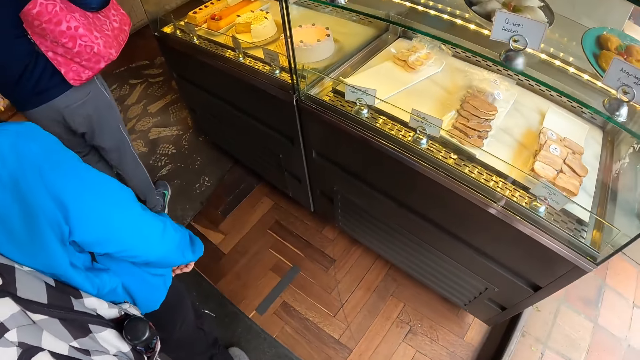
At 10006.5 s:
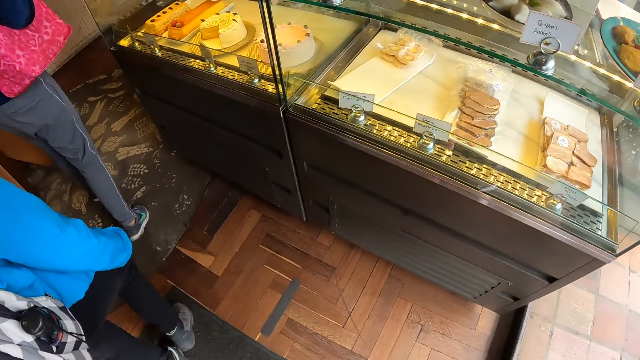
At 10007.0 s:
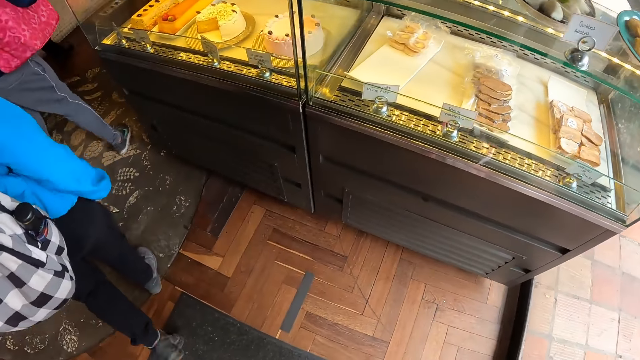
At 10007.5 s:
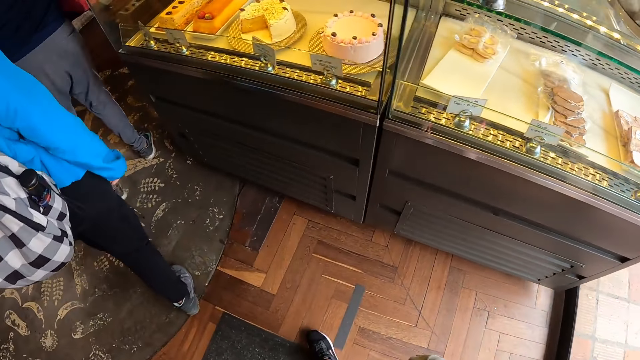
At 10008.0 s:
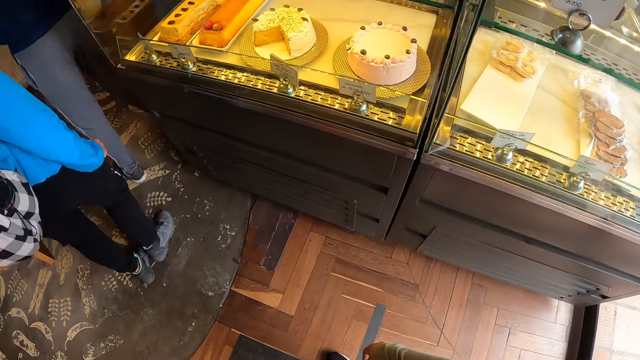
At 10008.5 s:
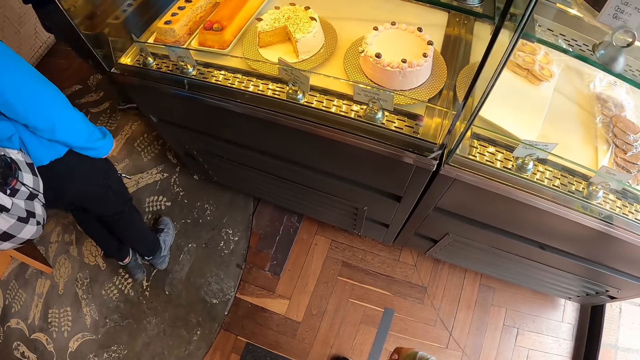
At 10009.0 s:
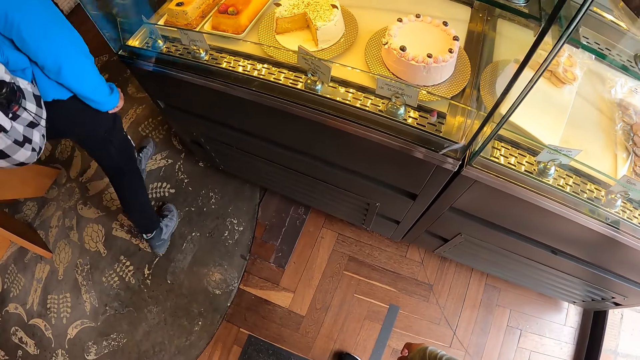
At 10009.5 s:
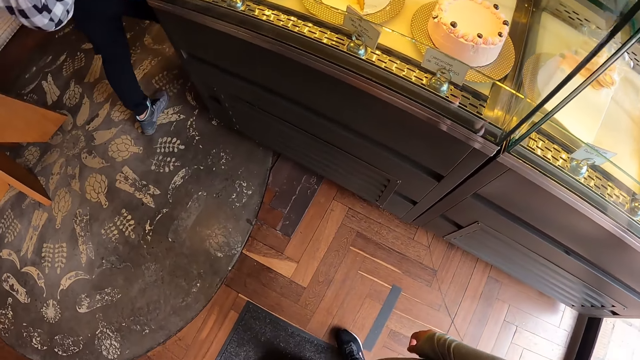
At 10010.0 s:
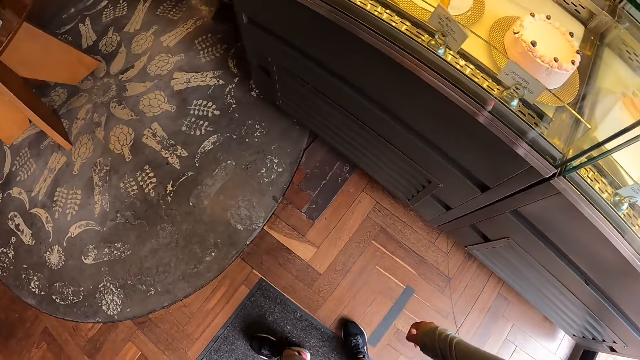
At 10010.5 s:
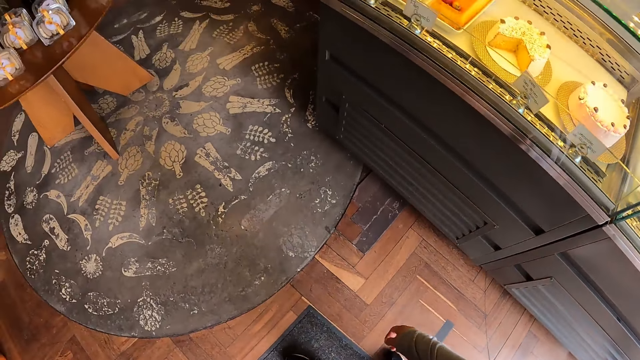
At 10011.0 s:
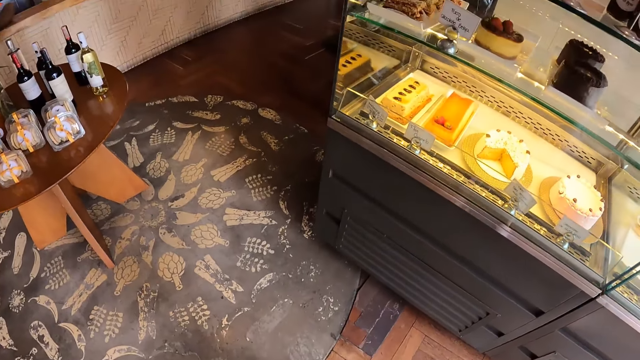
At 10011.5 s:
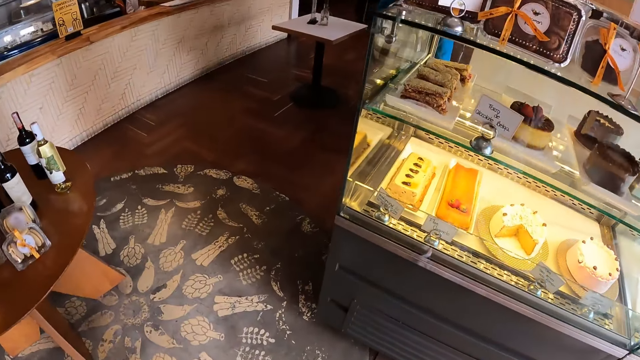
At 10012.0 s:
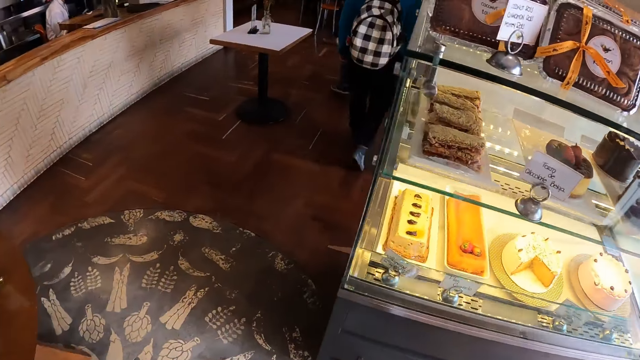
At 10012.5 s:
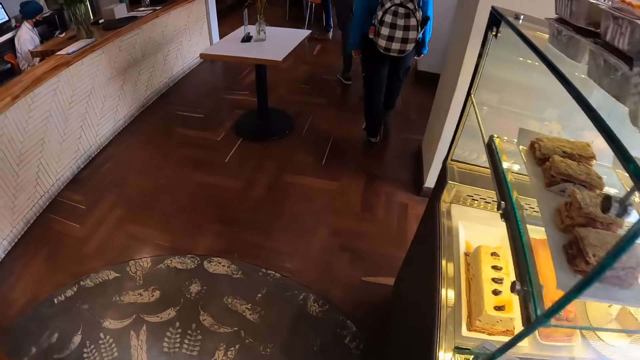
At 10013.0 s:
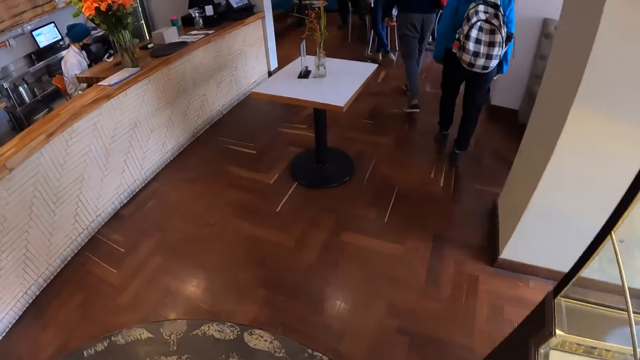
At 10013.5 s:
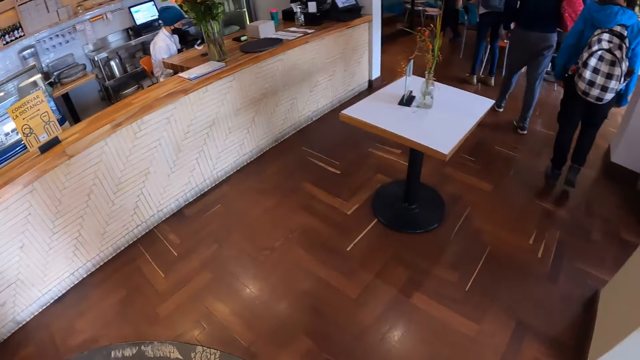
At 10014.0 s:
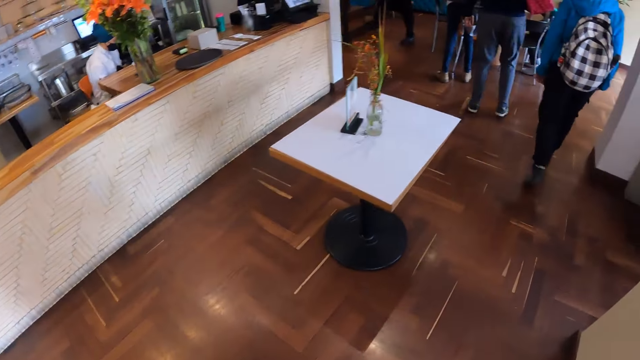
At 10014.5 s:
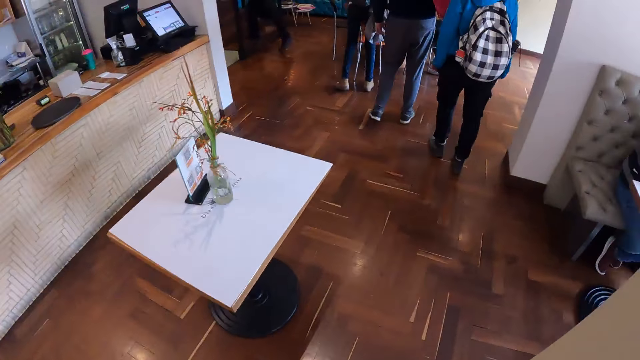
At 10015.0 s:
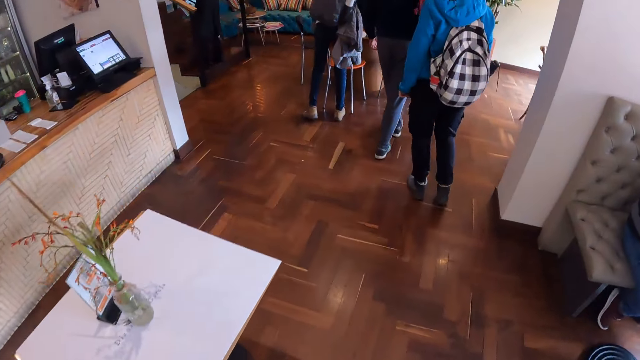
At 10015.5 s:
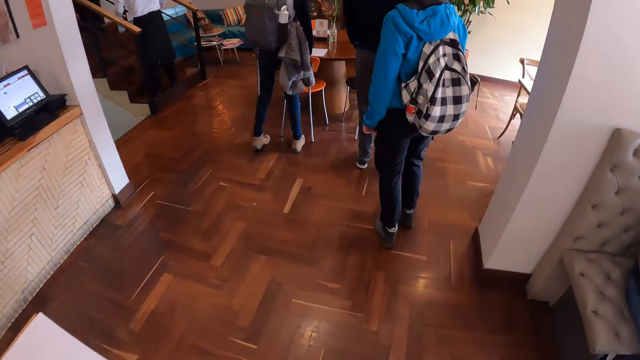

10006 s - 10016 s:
A woman walks in a hotel. The camera wearer walks towards a table.

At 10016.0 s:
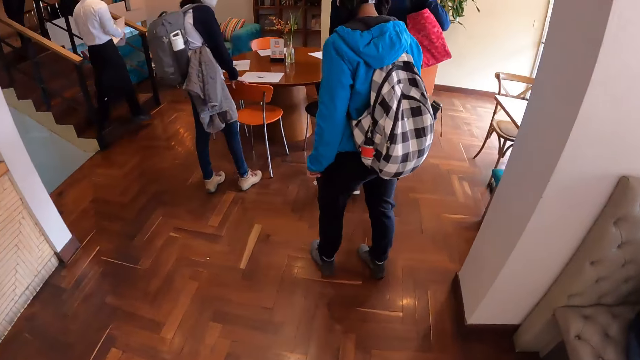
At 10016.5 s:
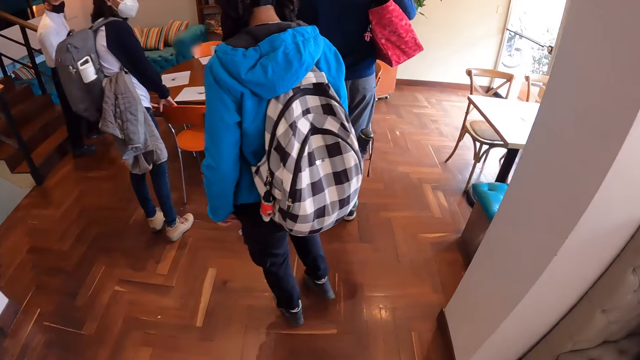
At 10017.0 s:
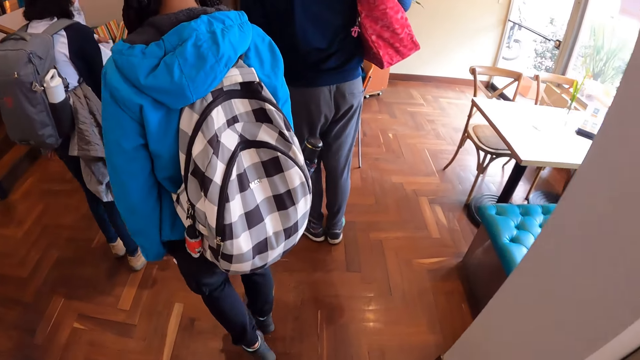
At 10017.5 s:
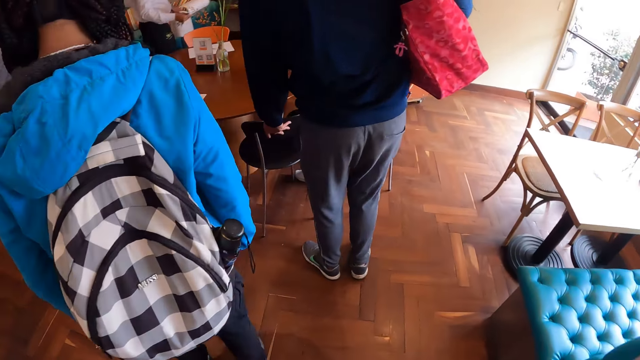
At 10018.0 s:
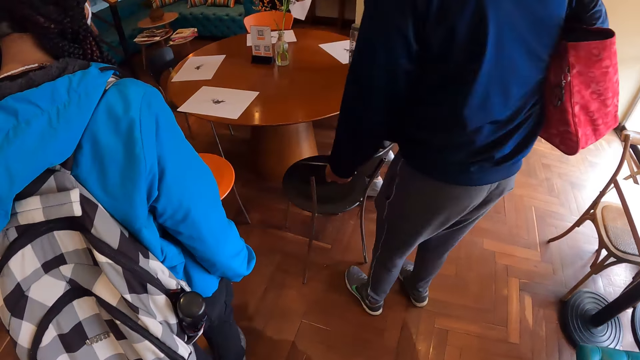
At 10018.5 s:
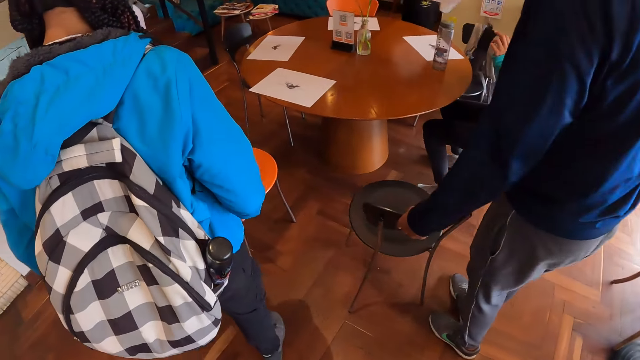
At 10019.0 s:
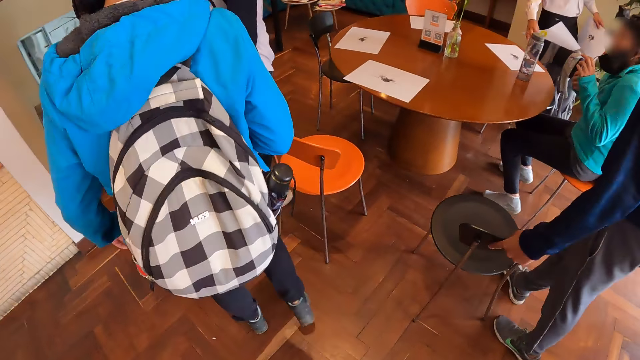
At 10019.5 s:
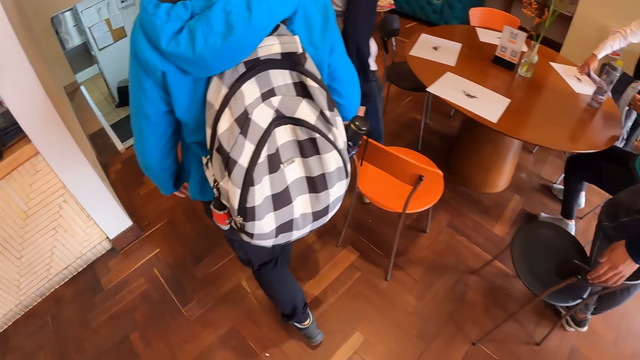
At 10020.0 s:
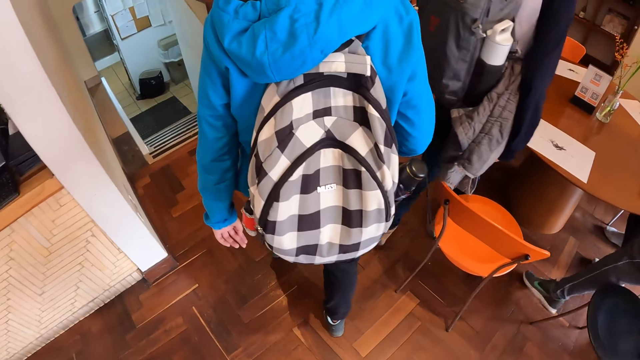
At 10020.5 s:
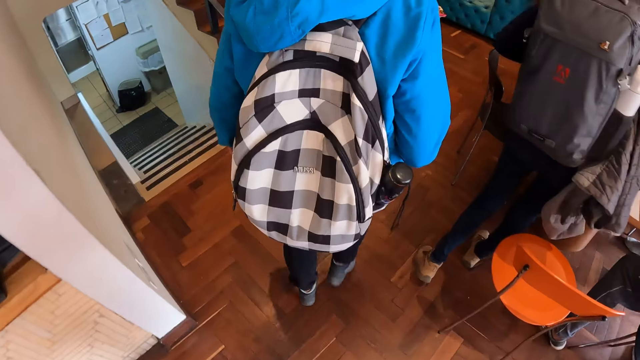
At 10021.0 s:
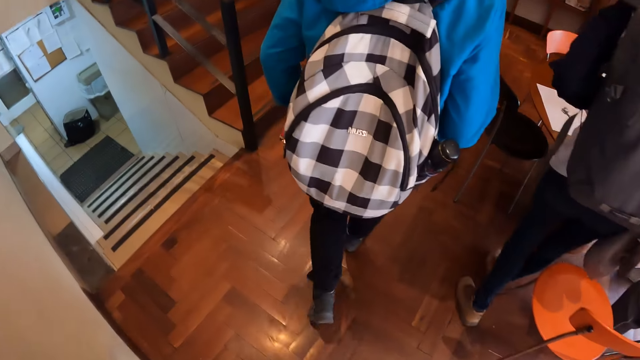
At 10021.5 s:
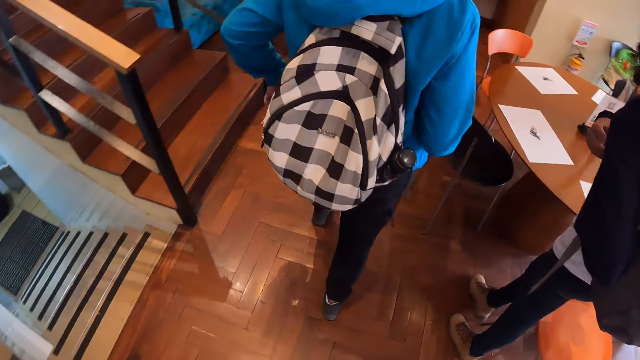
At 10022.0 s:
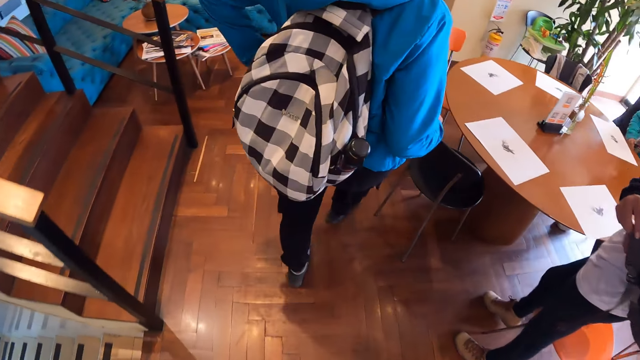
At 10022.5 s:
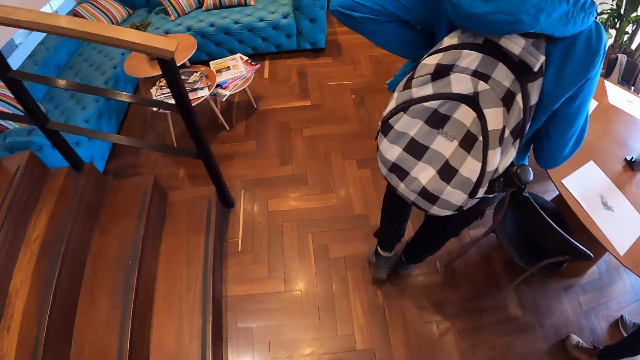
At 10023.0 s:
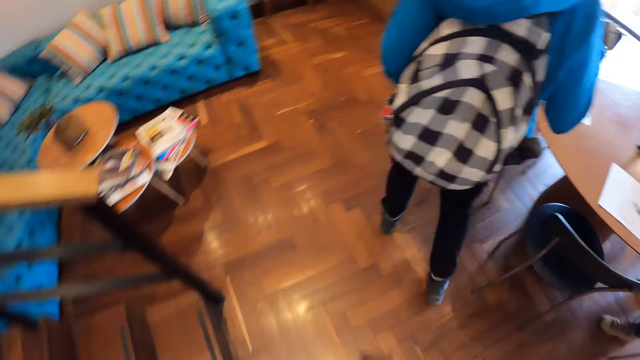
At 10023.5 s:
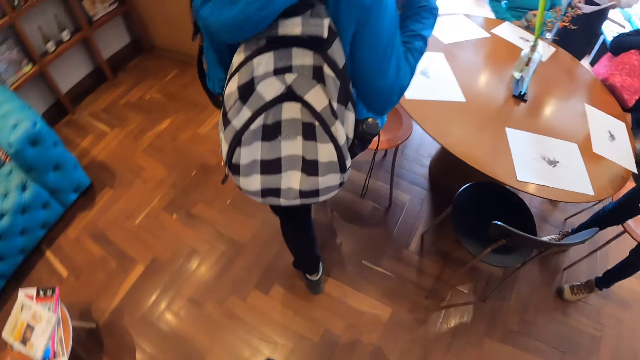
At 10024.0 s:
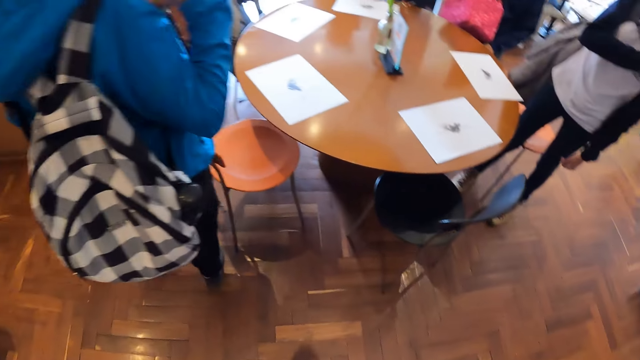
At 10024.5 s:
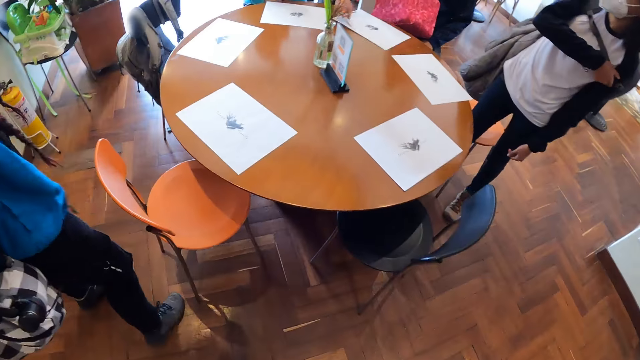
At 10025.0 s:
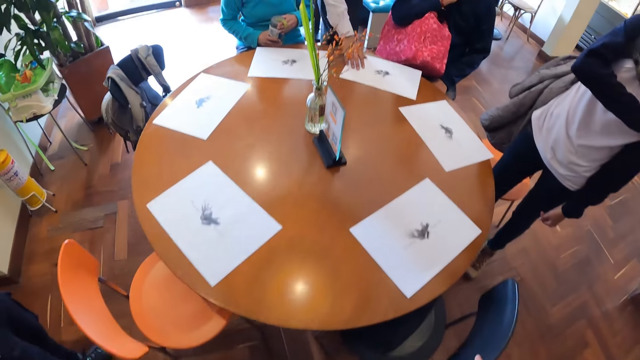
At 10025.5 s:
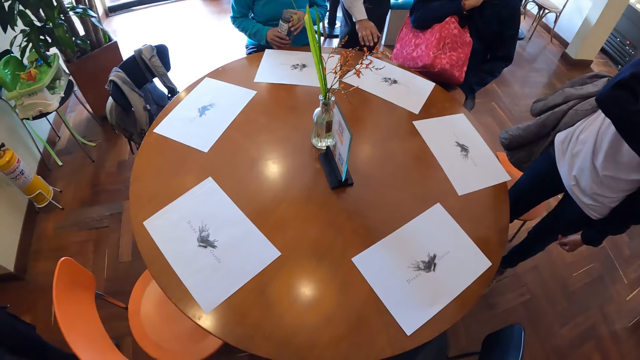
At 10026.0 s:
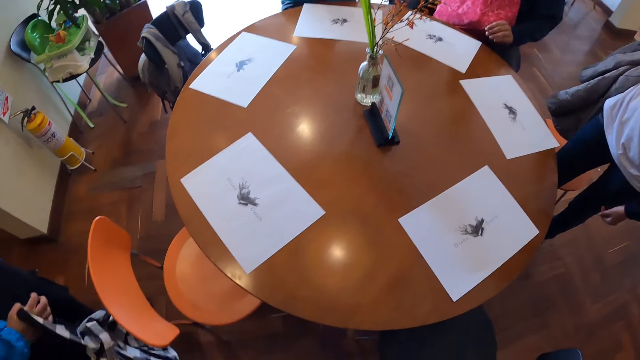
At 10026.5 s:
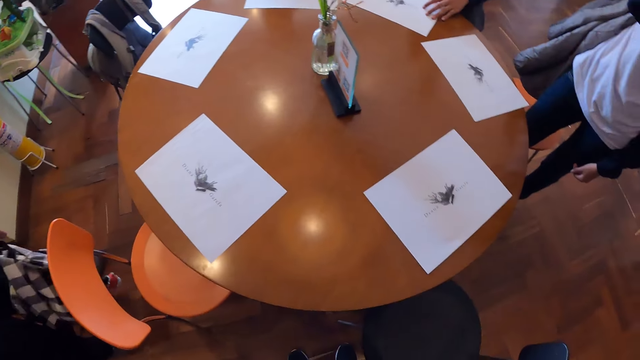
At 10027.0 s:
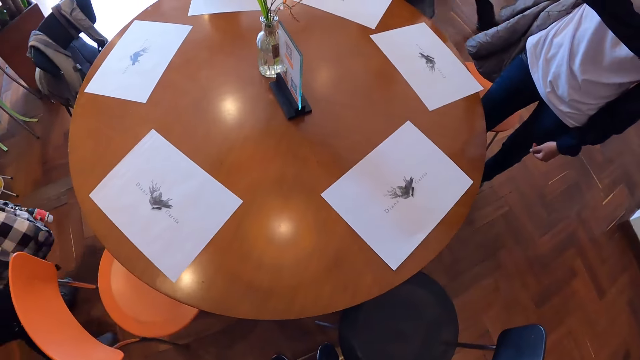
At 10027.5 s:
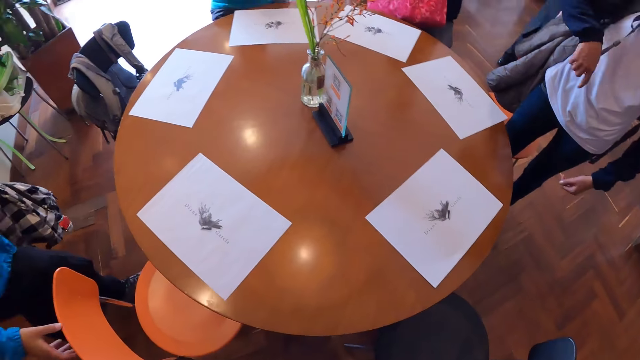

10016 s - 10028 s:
A man adjusts a chair with his left hand. Another man drops a list on the table. The first man moves the chair. A woman walks towards a chair. The first man sits on the chair. The woman pulls off a bag on her back. The camera wearer walks towards a chair. The first man adjusts the chair with his right hand. The camera wearer looks around.
